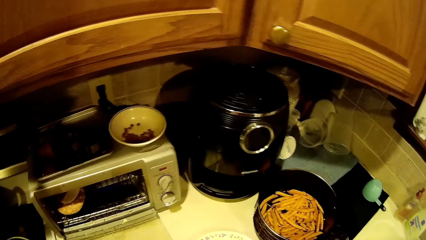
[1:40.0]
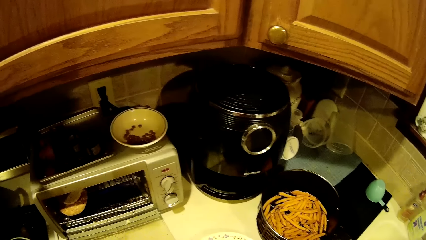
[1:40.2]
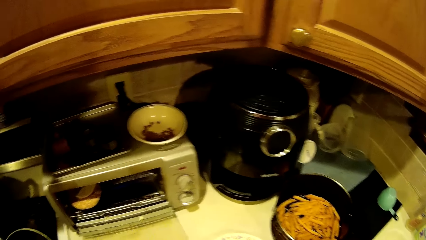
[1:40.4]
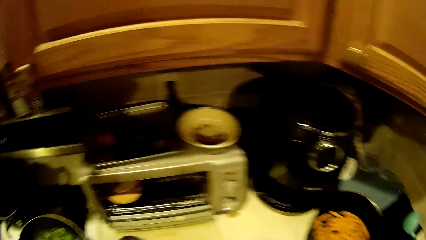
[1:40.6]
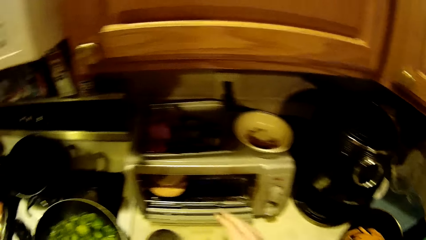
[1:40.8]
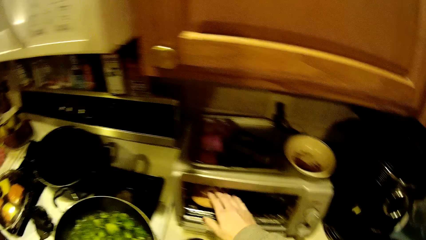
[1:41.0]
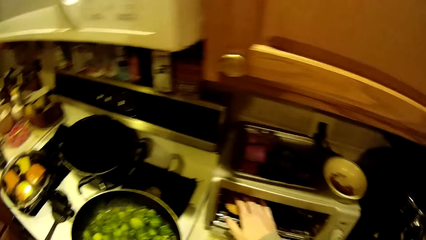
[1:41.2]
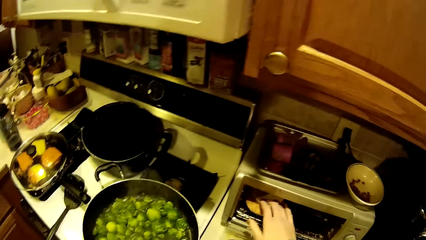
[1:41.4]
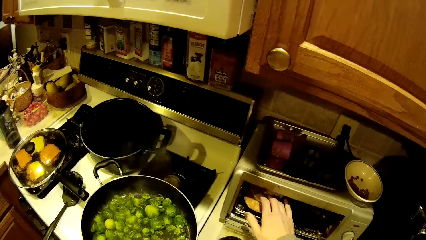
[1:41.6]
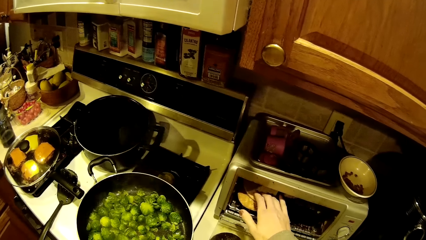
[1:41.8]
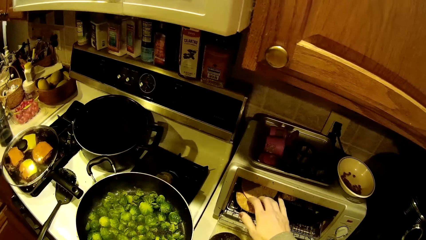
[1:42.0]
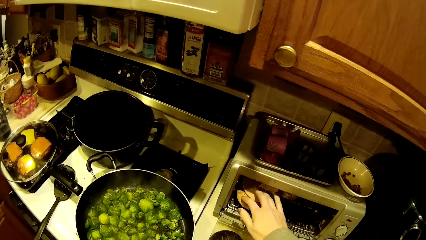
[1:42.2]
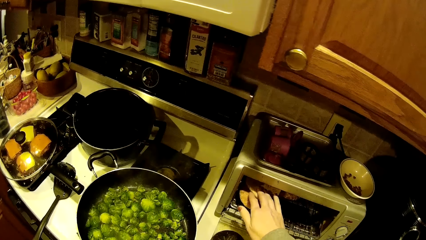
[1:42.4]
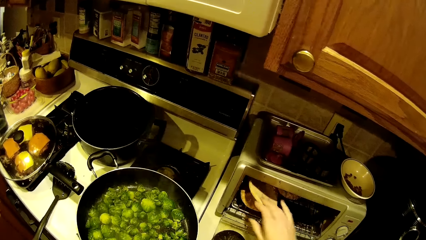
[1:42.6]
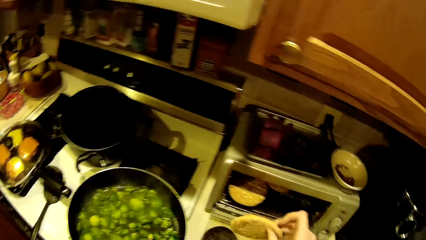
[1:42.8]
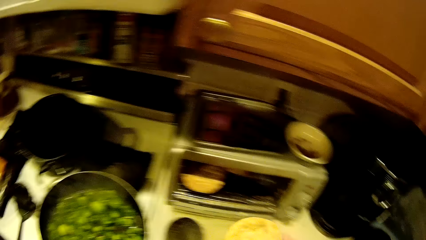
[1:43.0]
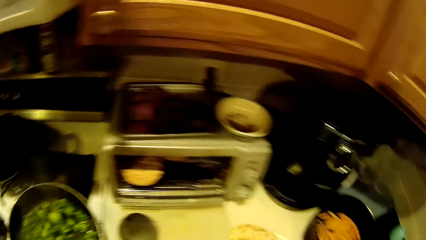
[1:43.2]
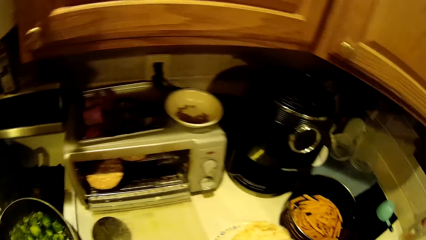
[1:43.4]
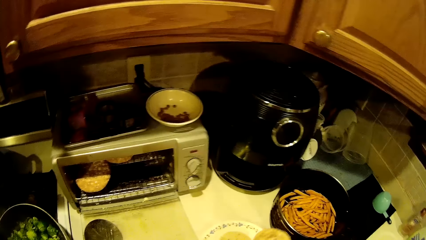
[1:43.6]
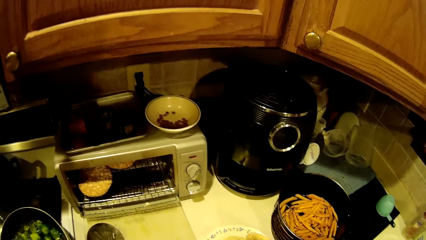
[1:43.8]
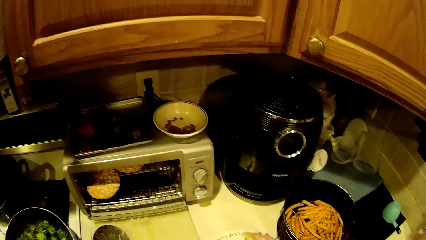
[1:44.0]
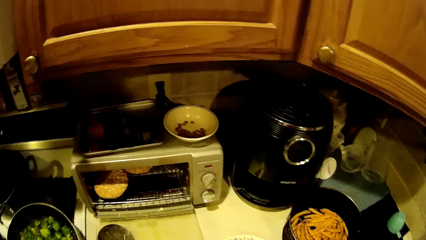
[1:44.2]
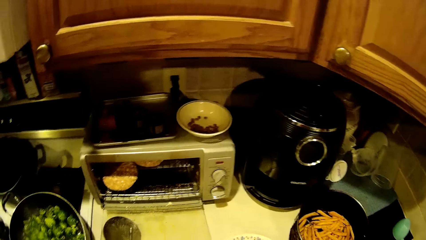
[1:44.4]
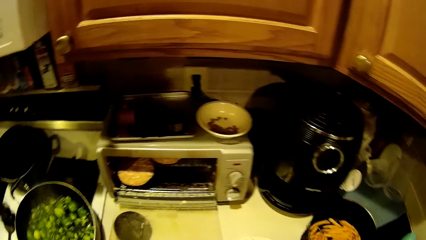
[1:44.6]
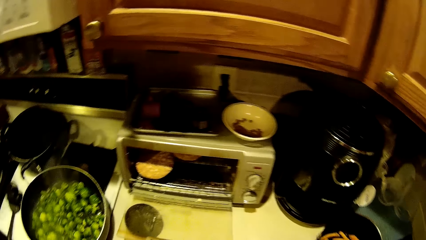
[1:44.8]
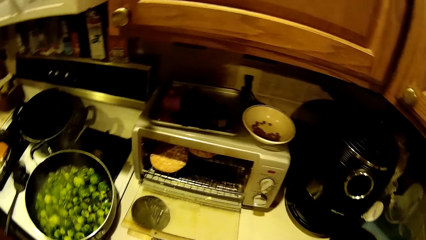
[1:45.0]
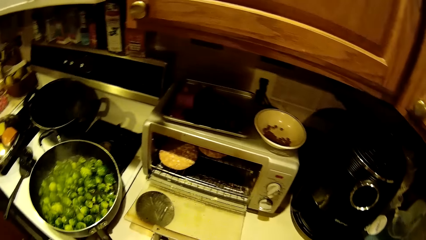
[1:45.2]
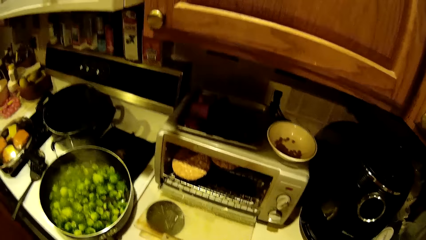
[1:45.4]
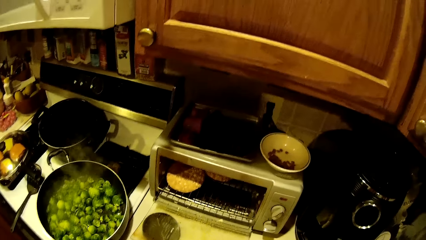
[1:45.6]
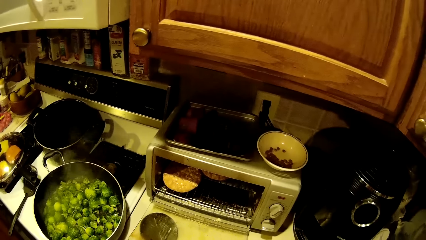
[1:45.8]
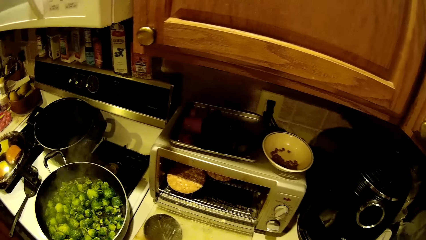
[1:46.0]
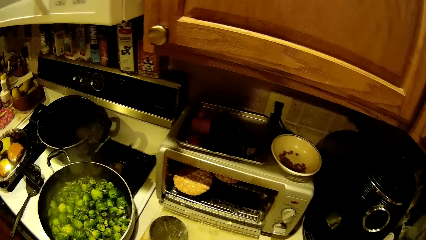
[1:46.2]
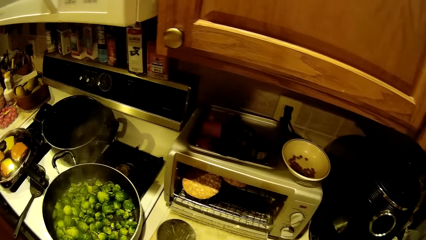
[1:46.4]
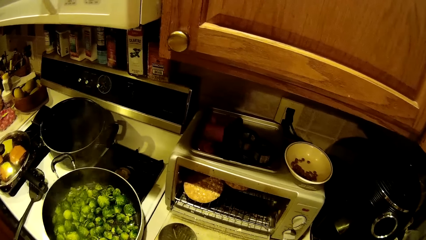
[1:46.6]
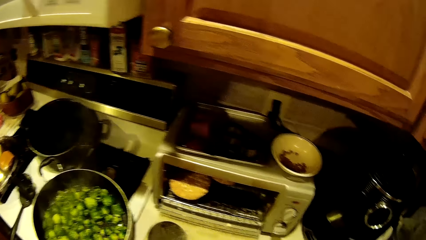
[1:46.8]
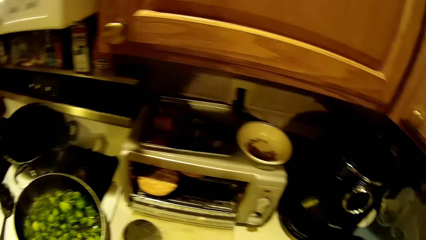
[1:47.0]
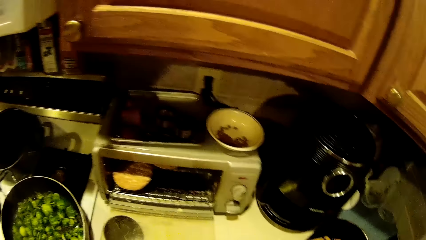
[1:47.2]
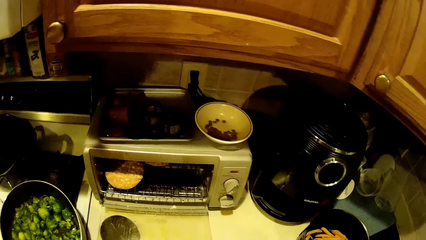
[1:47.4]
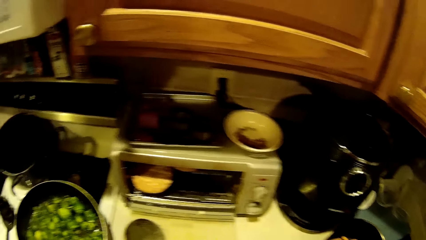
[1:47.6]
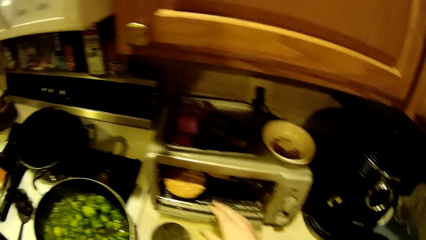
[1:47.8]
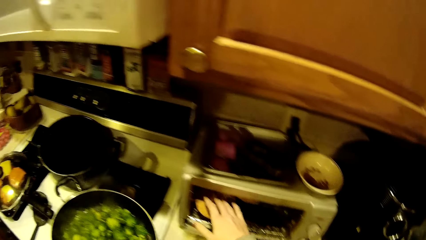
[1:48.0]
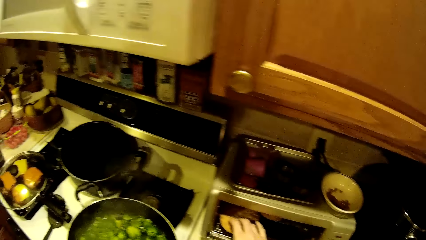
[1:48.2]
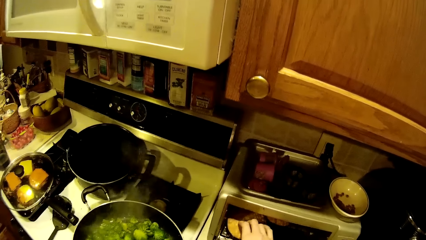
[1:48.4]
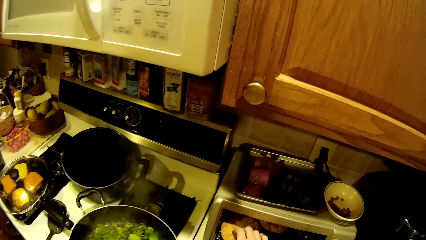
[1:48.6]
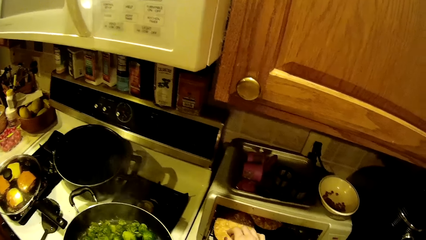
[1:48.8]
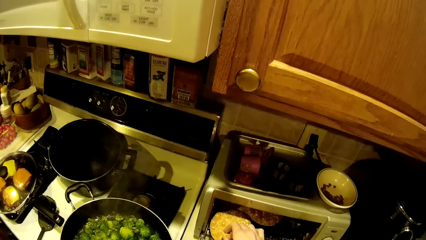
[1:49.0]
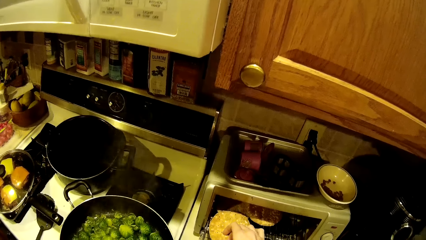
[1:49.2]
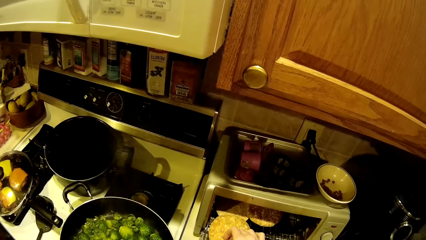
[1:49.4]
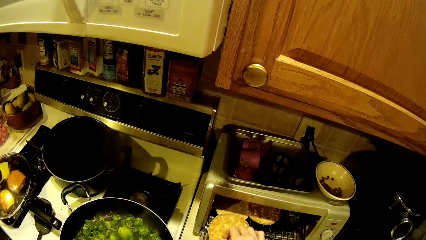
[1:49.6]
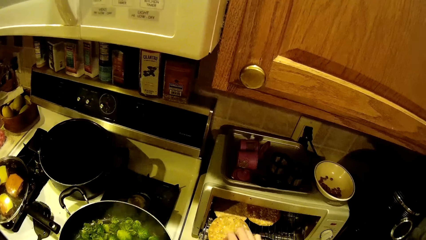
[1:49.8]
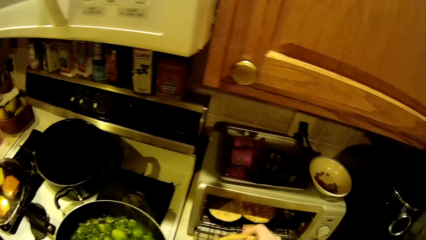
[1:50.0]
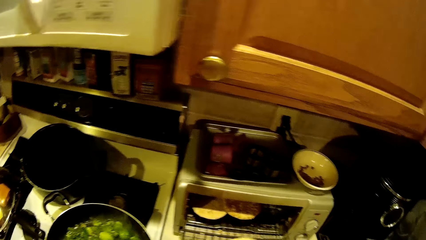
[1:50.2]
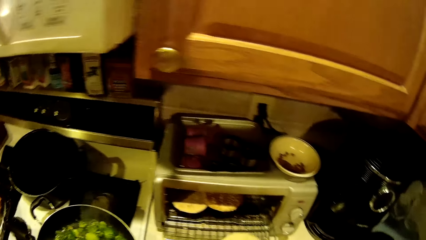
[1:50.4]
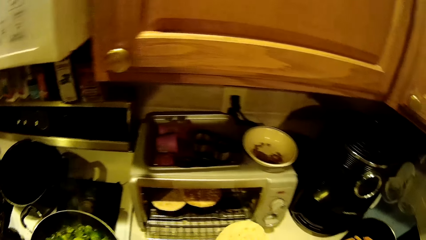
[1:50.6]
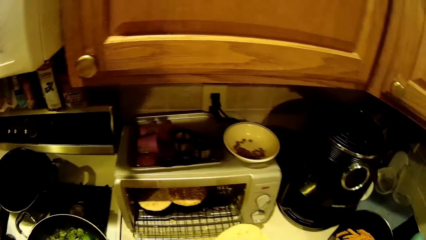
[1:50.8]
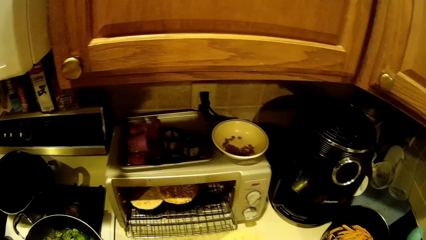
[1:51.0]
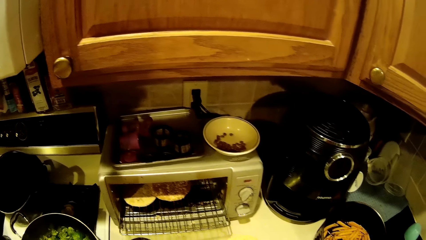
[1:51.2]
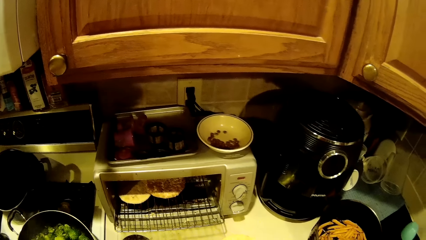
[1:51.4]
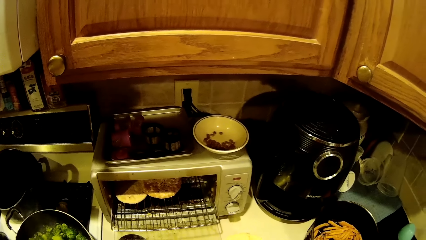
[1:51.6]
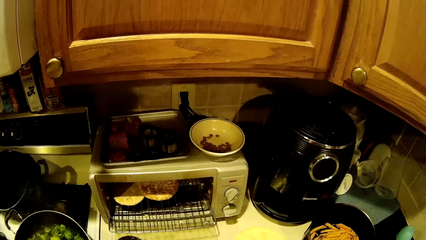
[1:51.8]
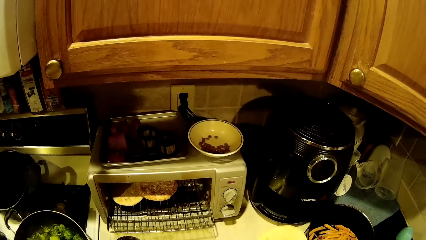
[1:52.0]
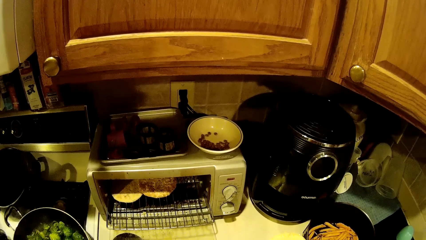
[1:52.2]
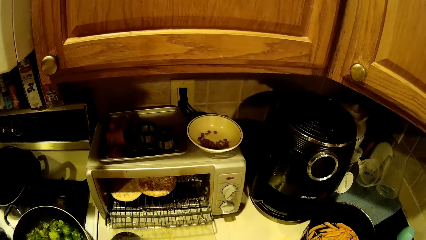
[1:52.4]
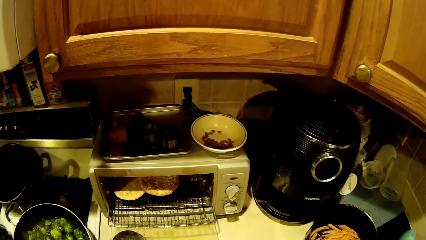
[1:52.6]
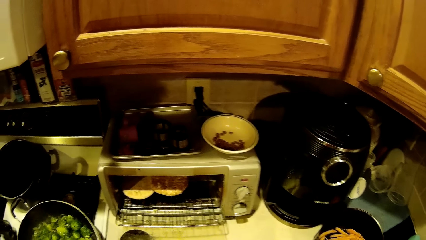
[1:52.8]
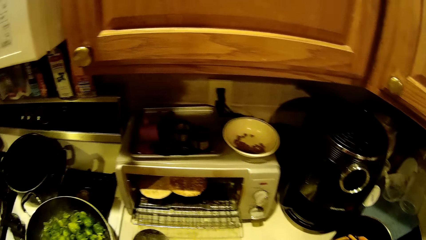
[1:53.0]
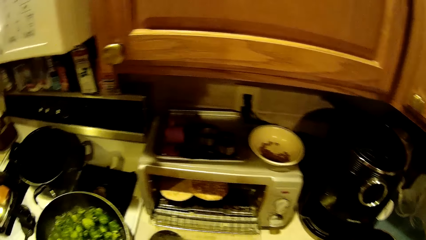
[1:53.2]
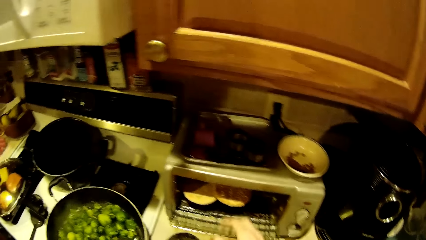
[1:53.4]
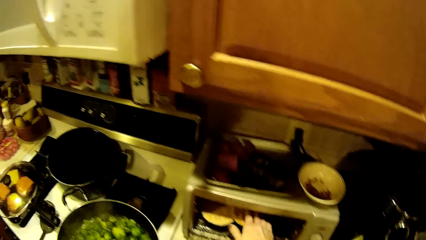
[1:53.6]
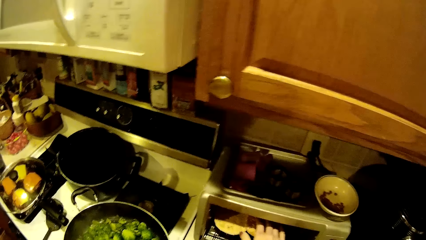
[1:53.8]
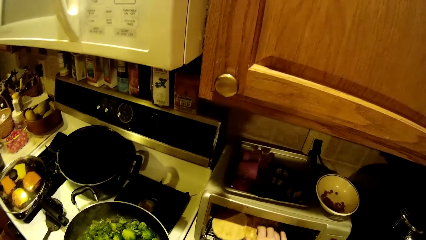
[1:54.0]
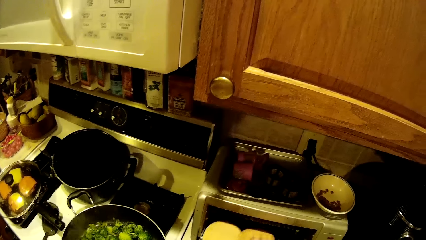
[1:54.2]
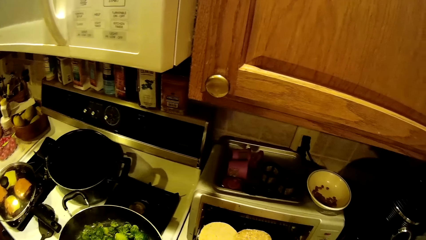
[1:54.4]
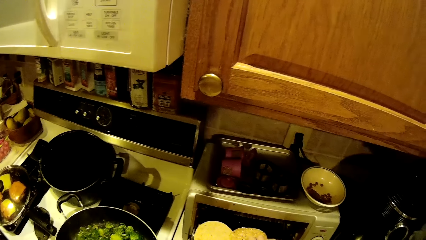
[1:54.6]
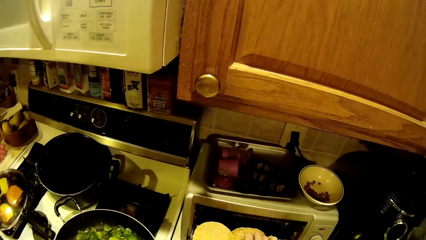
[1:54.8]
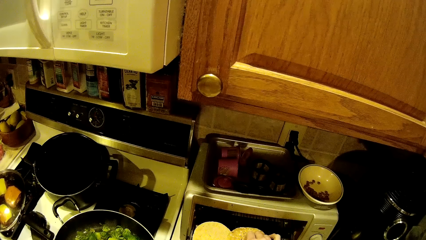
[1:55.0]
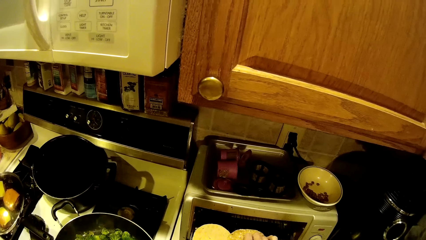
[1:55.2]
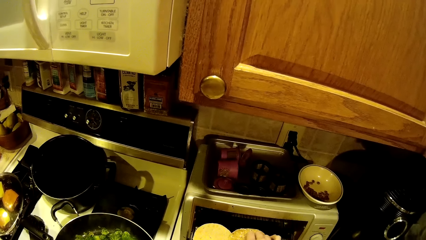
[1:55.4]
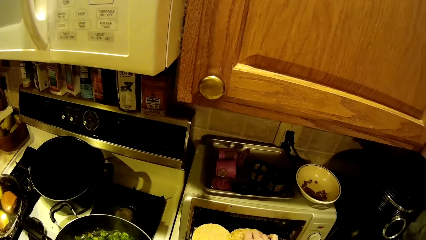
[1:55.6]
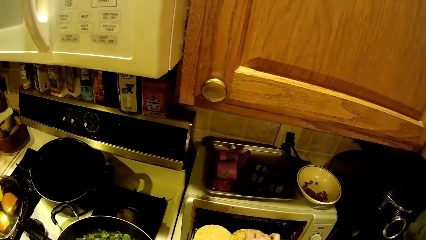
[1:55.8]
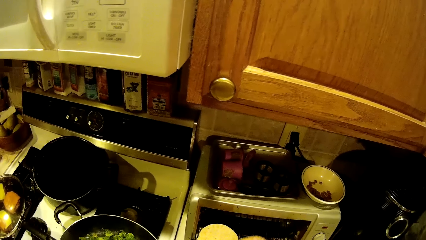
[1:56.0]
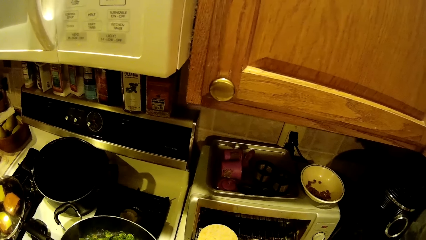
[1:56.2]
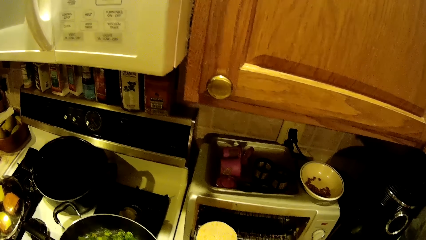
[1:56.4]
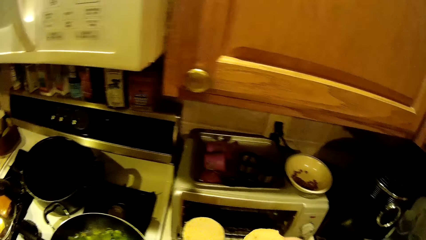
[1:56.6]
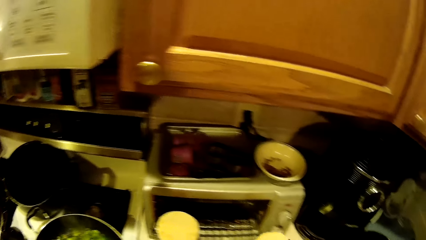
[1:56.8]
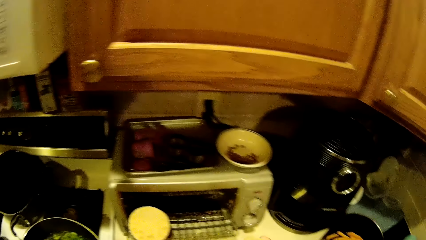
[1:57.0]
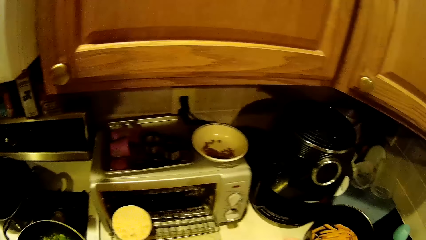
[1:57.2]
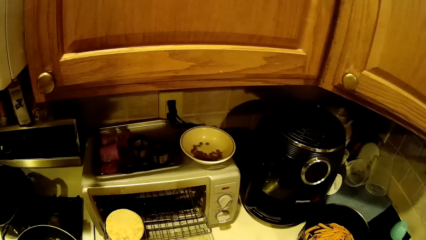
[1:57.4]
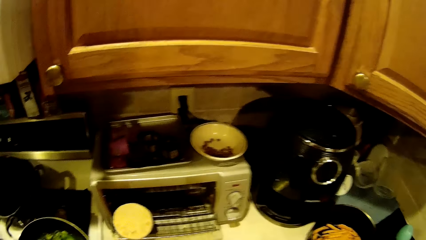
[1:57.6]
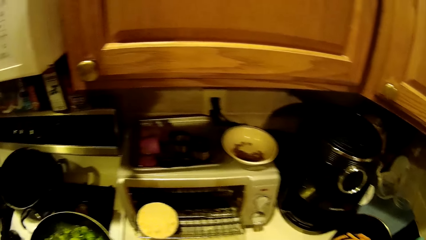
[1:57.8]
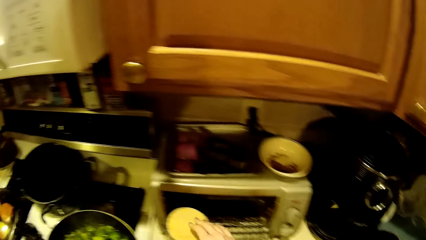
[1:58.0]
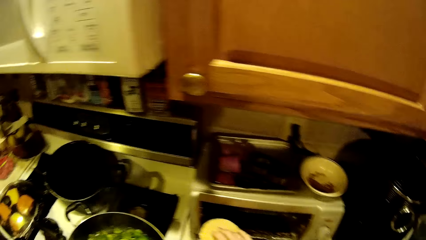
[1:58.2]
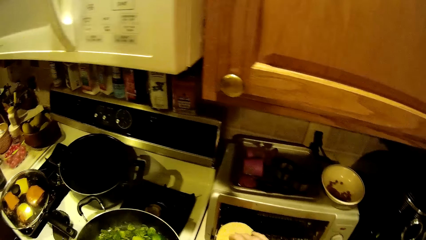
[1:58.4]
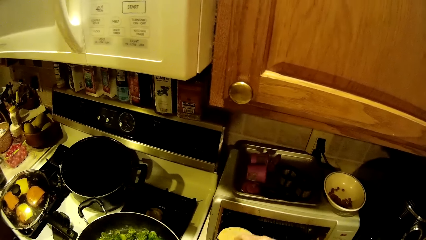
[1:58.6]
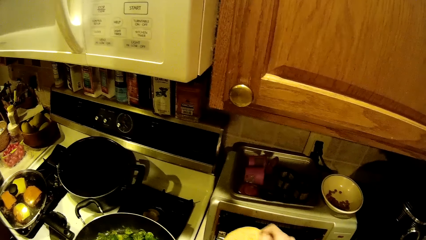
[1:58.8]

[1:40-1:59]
The camera wearer removes a baked dough from the oven. They do this repeatedly.
